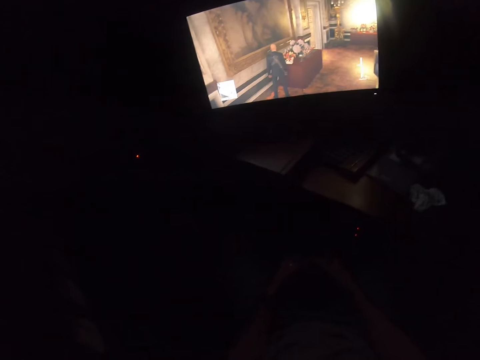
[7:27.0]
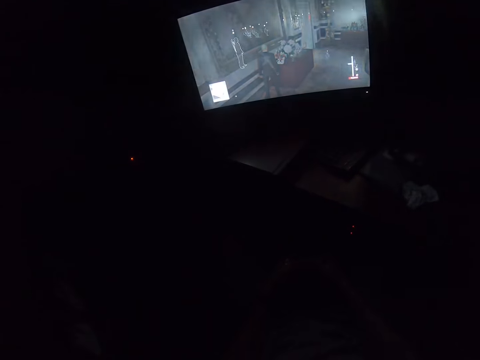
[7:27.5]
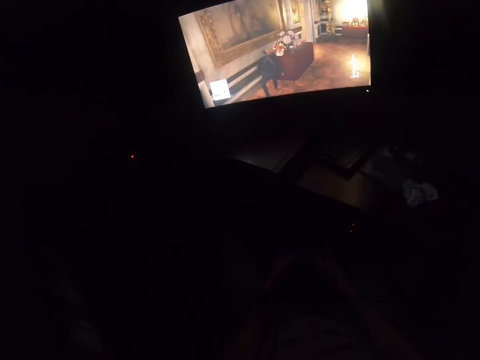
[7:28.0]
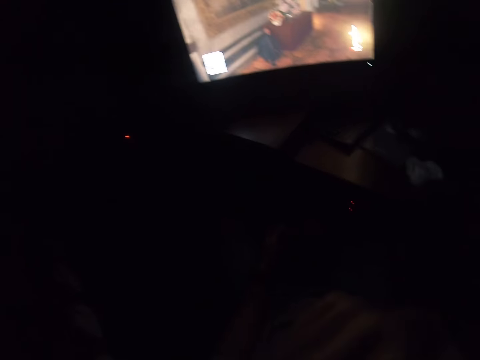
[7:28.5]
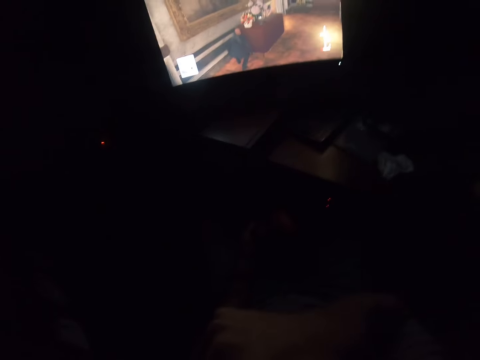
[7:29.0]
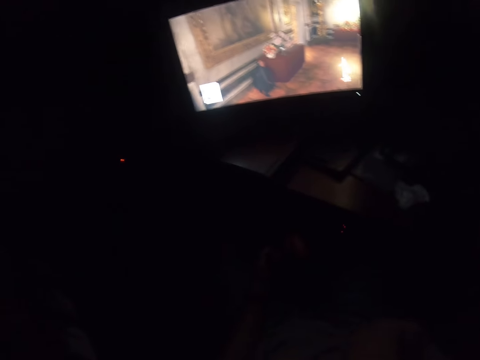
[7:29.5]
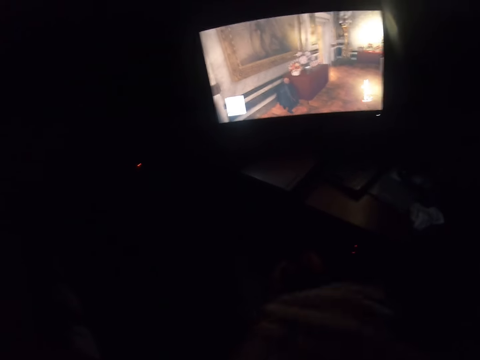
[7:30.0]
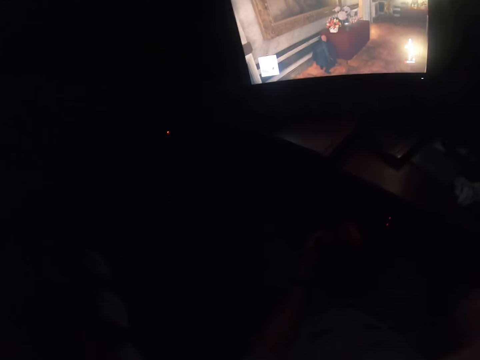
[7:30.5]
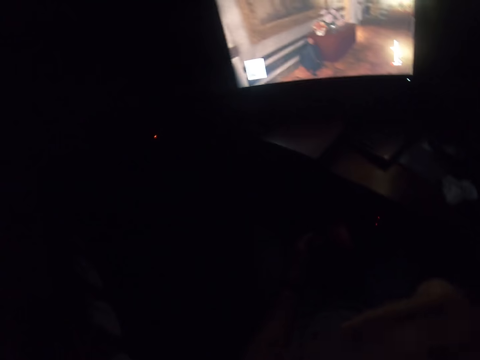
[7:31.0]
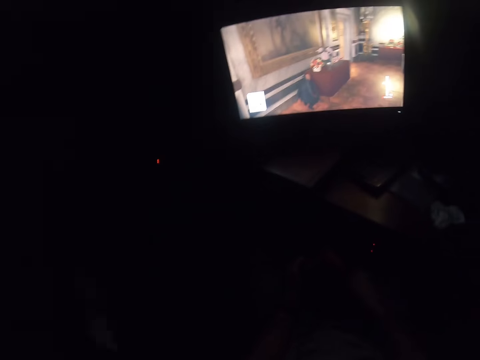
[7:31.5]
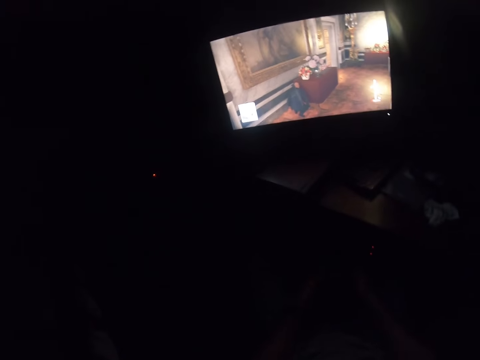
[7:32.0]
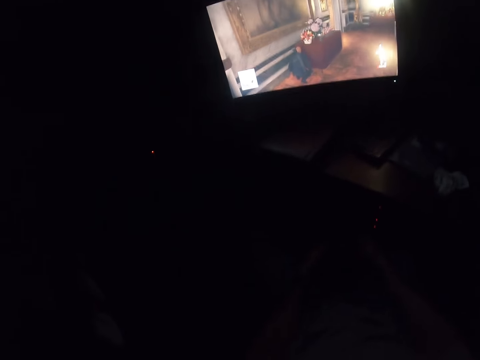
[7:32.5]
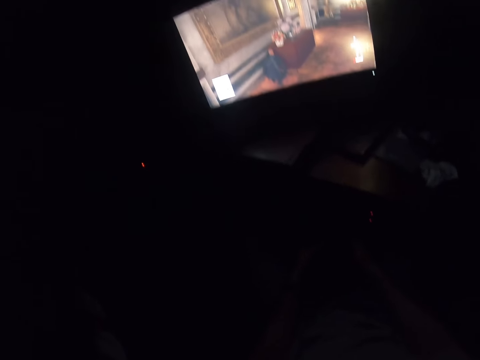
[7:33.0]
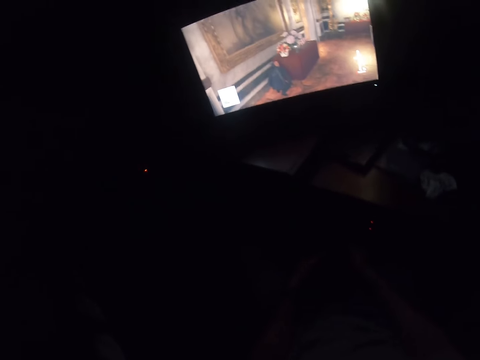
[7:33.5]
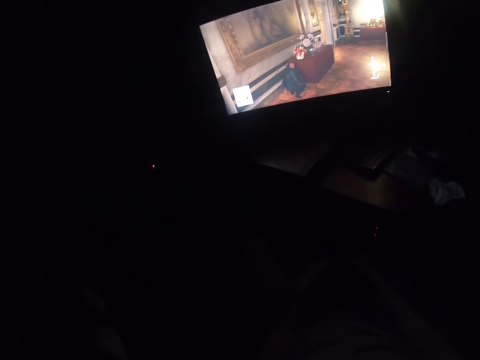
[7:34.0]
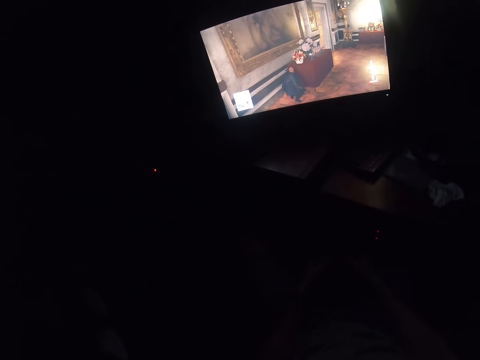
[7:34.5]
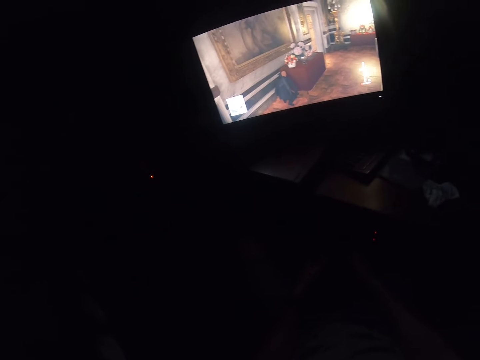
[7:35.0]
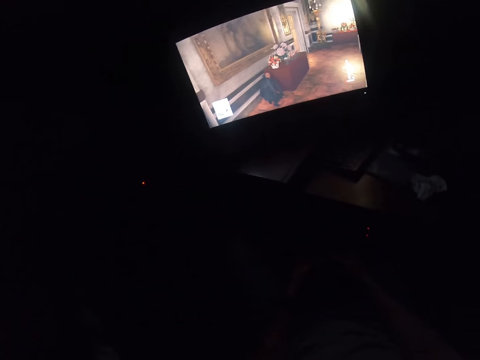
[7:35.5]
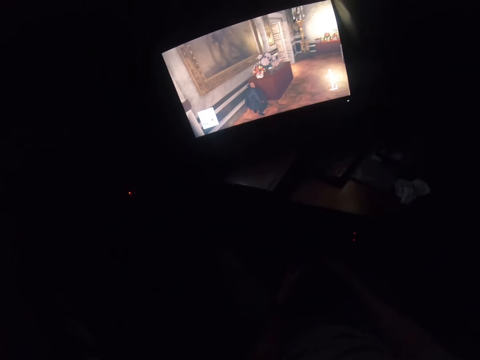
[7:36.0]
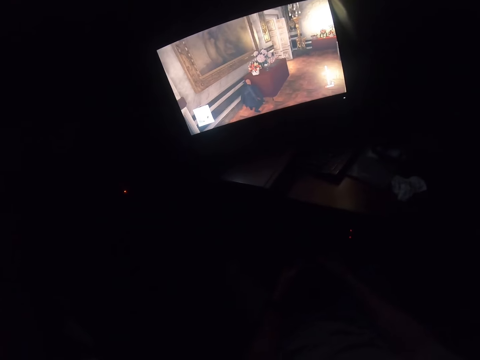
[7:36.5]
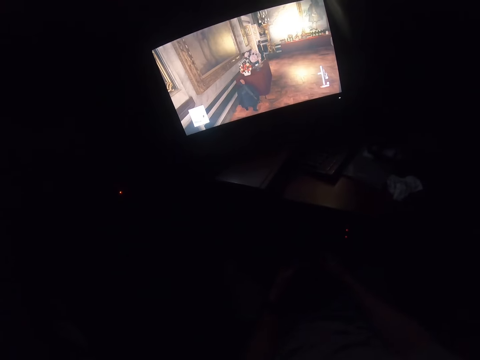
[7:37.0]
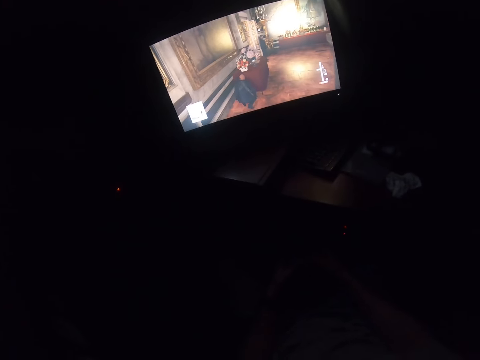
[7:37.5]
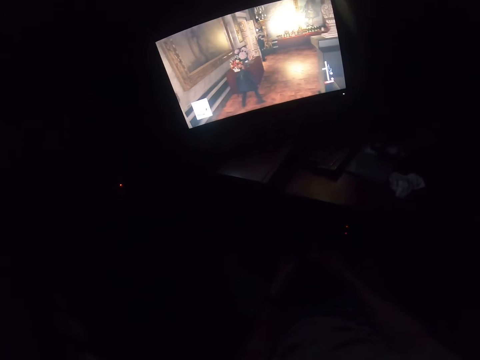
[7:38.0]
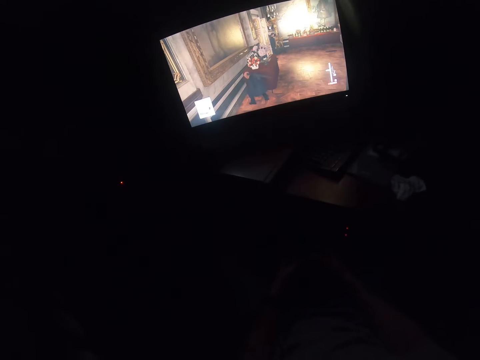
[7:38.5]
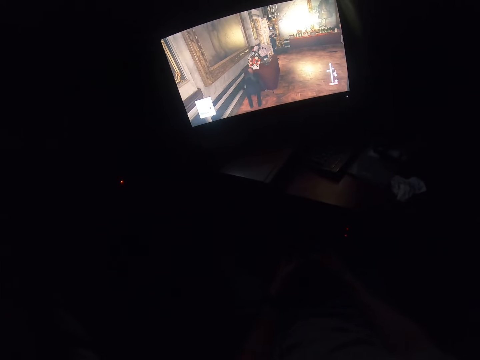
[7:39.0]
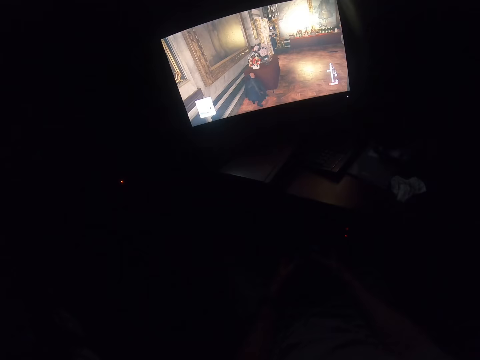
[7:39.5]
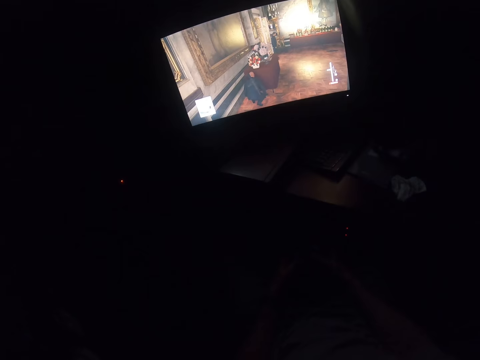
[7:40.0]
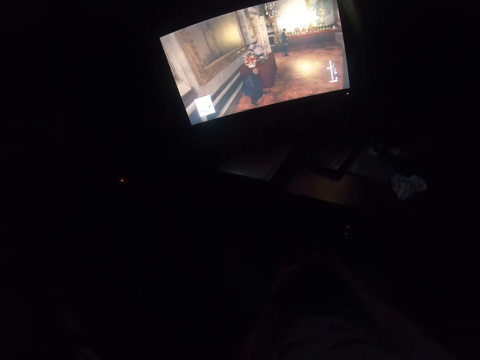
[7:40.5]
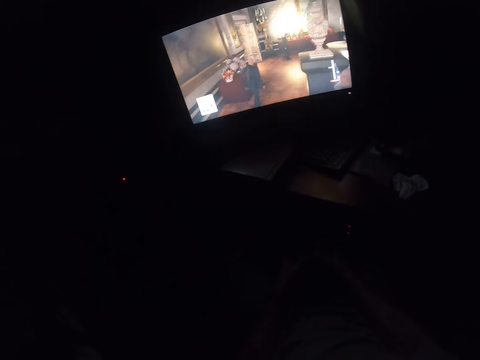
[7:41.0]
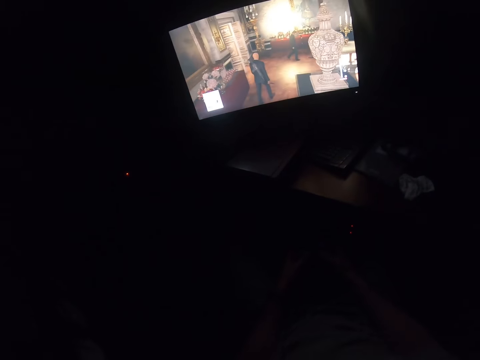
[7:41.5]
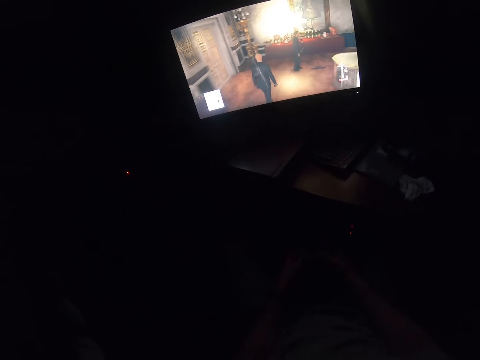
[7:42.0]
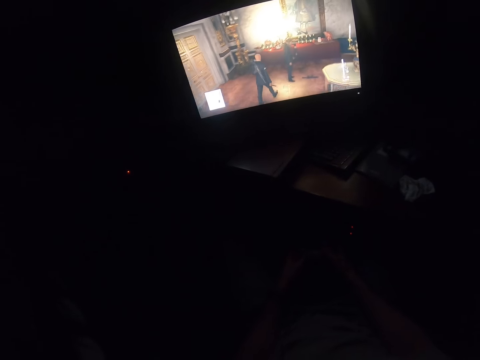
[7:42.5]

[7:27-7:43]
The camera wearer touches his face with the right hand. He scratches the face. He looks at the TV. He presses the game controller. He looks at the screen. He plays a video game with a gamepad. He presses the game controller.

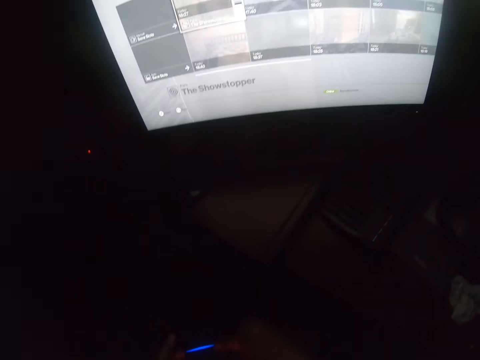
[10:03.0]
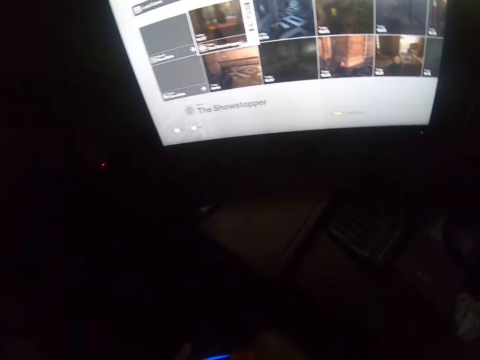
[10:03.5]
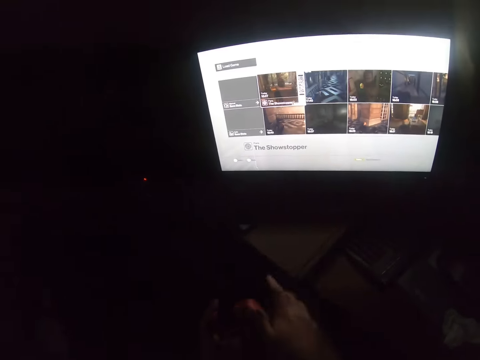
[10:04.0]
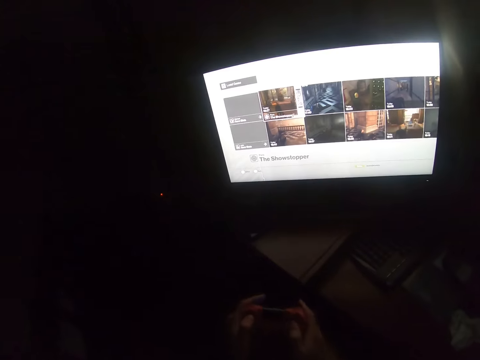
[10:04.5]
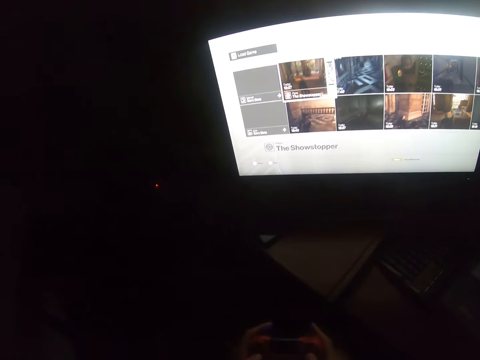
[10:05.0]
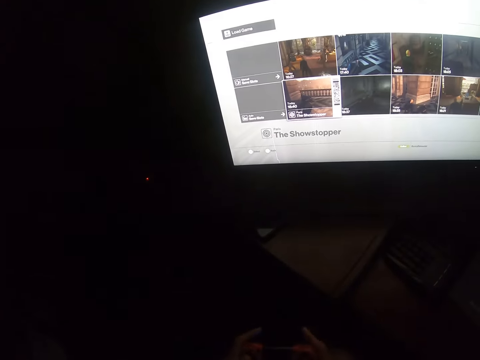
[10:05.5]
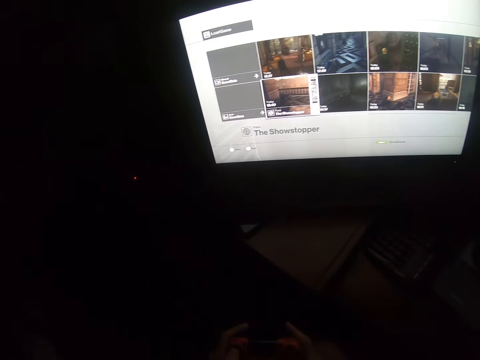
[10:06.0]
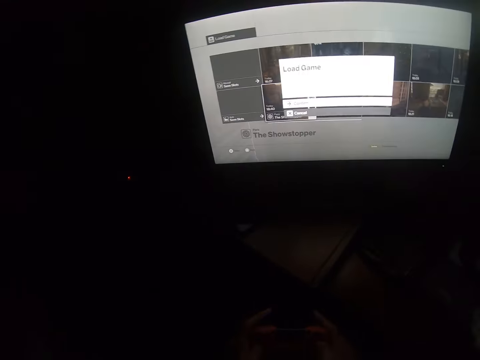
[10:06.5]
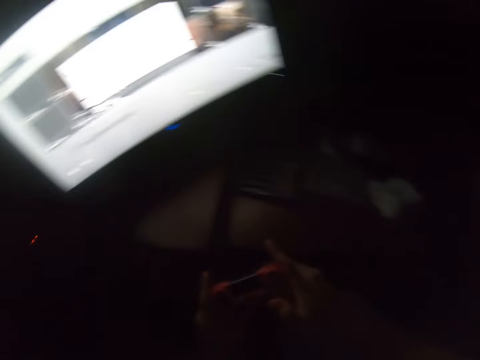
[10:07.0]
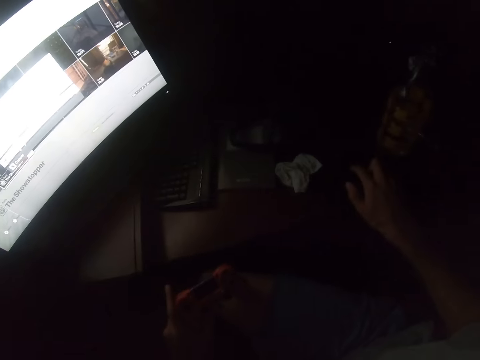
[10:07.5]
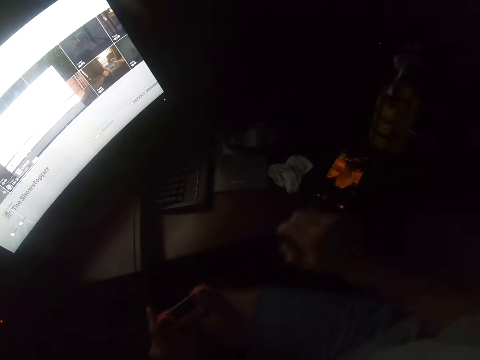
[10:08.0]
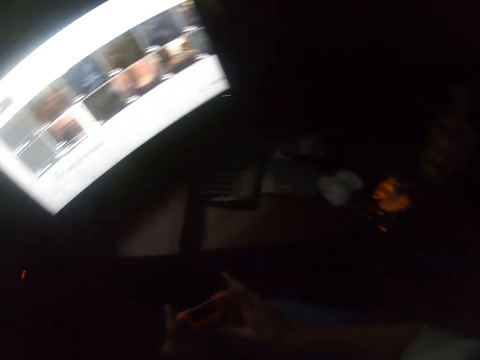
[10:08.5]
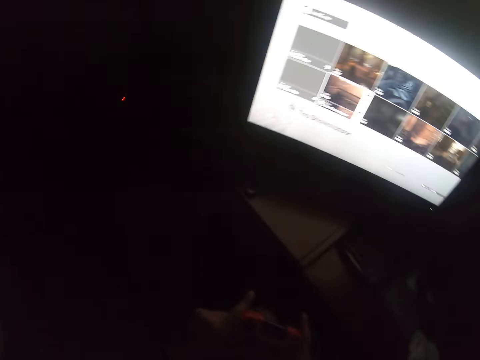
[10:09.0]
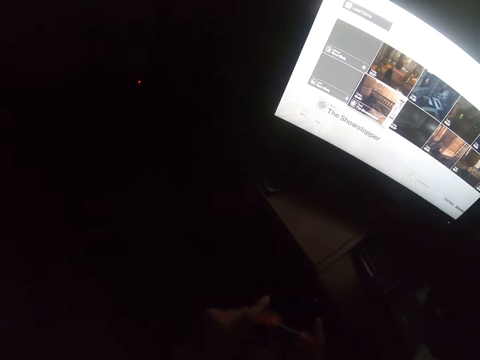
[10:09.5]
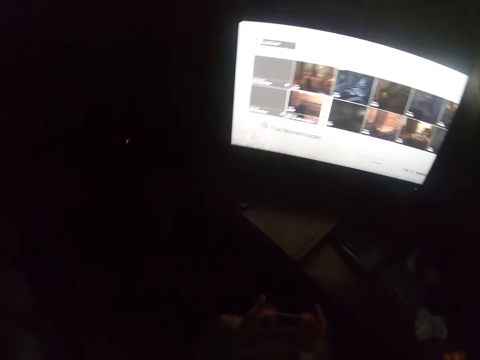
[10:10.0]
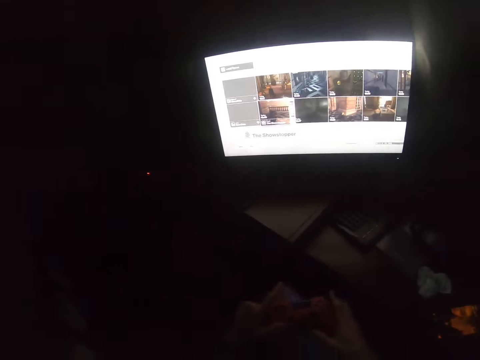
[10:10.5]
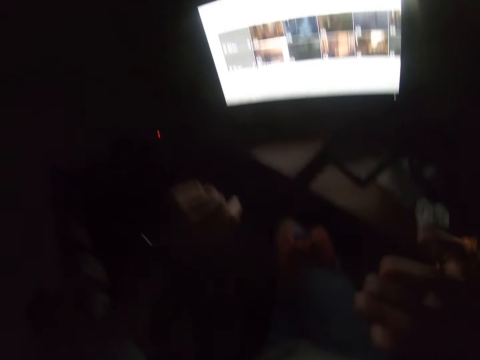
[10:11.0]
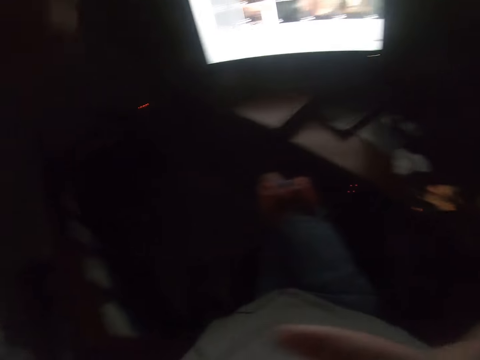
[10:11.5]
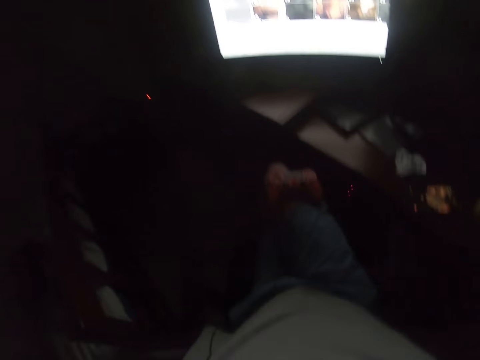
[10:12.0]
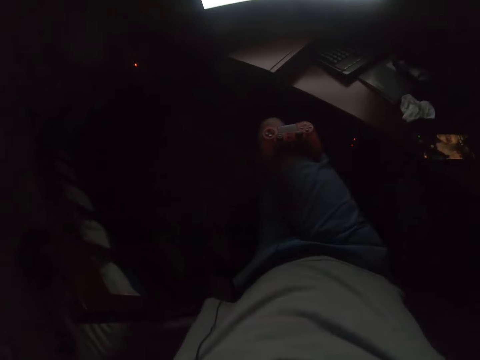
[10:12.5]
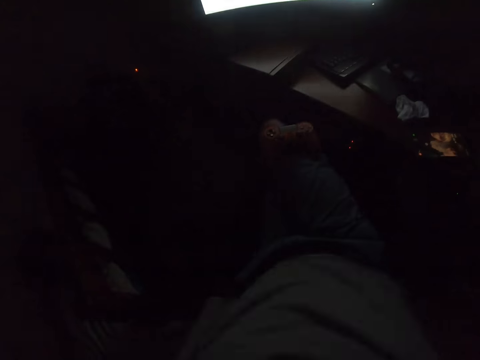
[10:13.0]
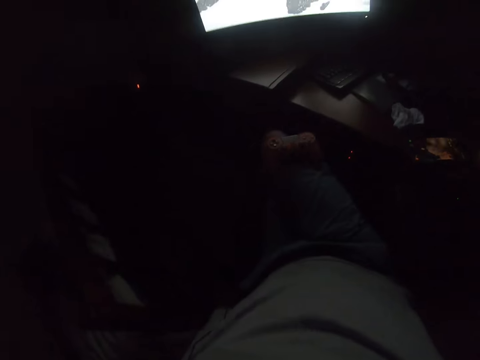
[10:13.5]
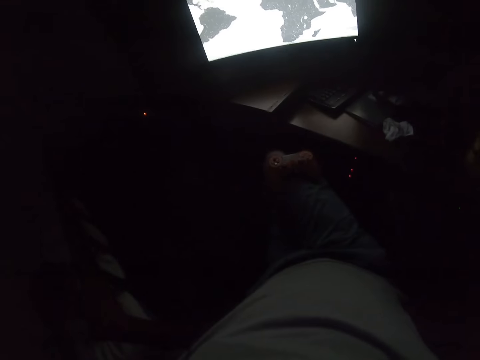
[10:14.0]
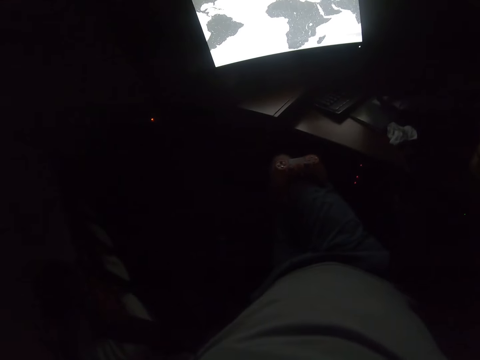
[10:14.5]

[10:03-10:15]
The camera wearer plays the video game. They hold the game controller. They tap on the phone. They play the video game. They hold the game controller. They lift the hands. They switch off the light.
